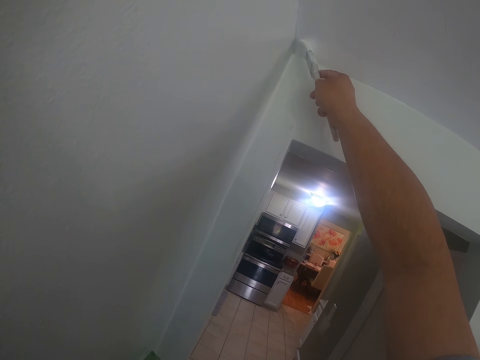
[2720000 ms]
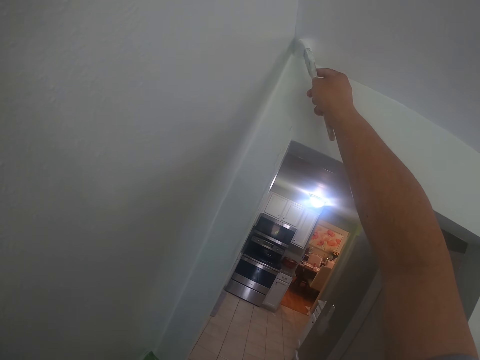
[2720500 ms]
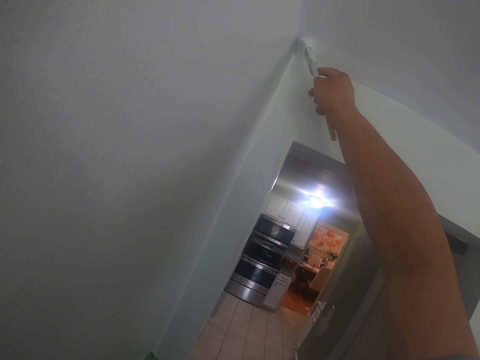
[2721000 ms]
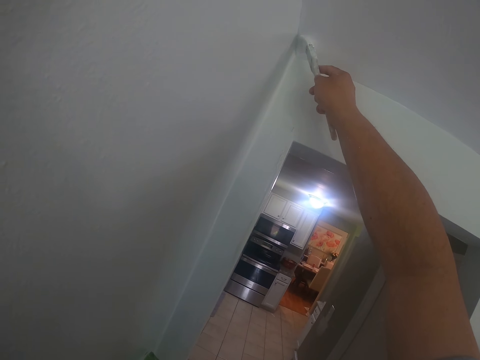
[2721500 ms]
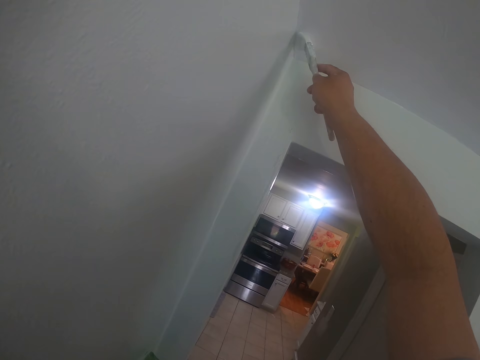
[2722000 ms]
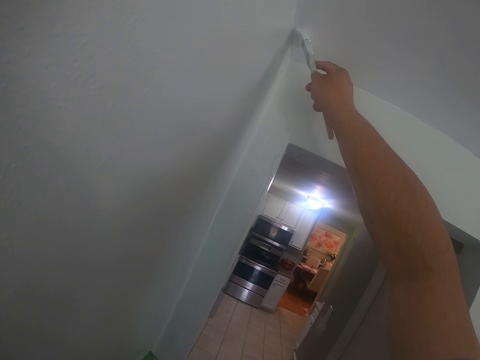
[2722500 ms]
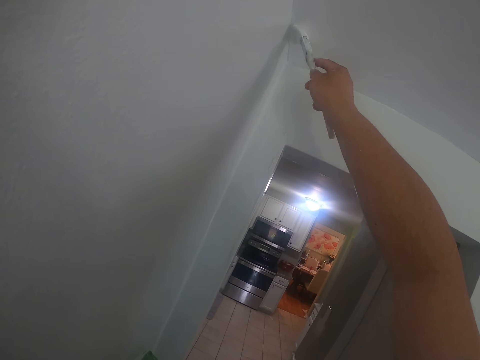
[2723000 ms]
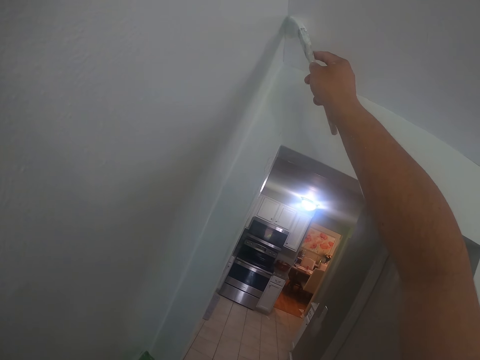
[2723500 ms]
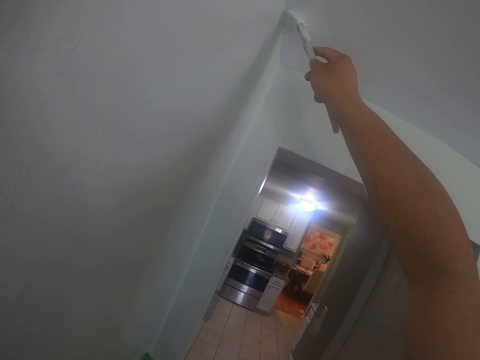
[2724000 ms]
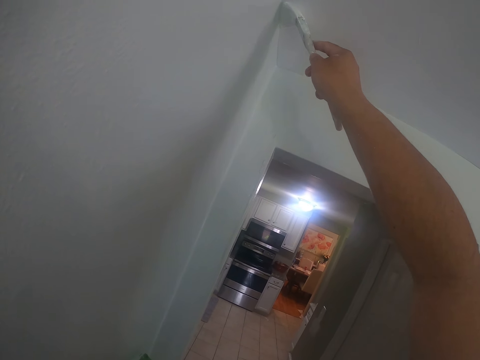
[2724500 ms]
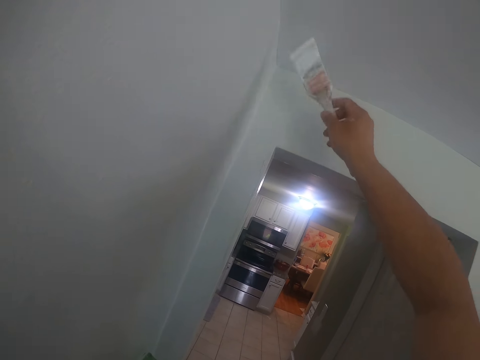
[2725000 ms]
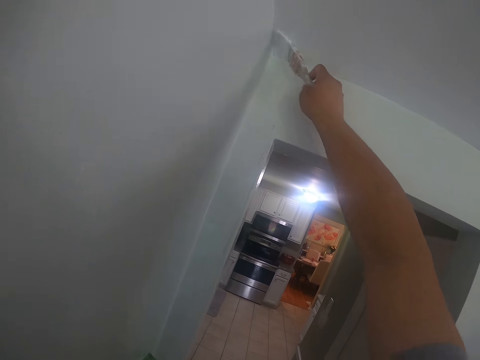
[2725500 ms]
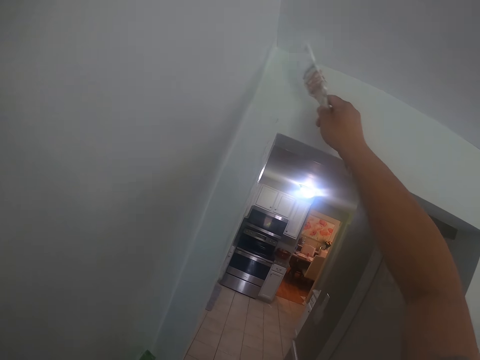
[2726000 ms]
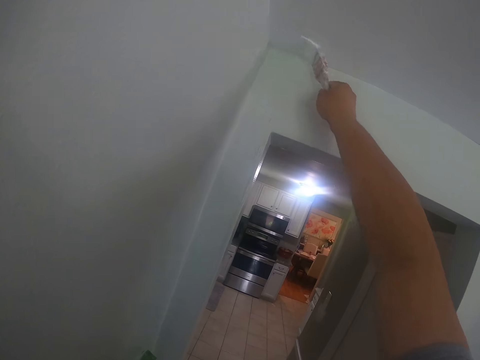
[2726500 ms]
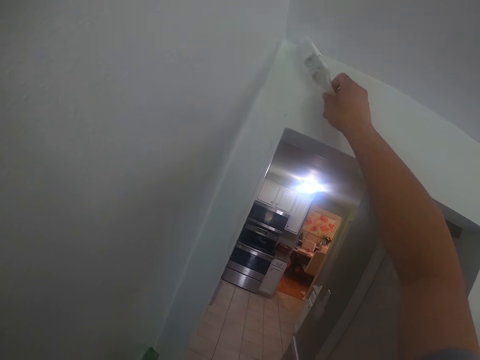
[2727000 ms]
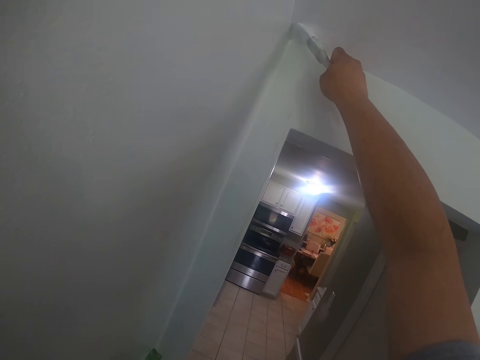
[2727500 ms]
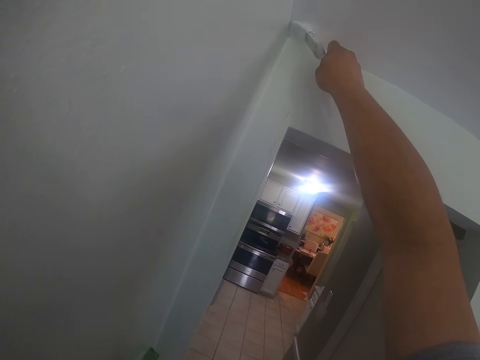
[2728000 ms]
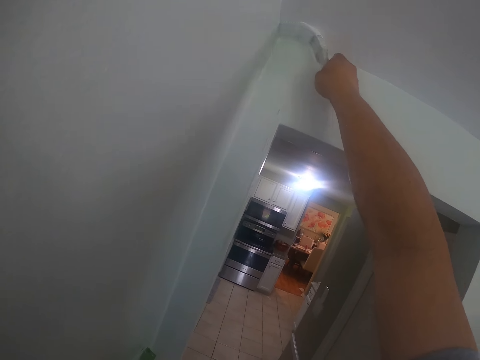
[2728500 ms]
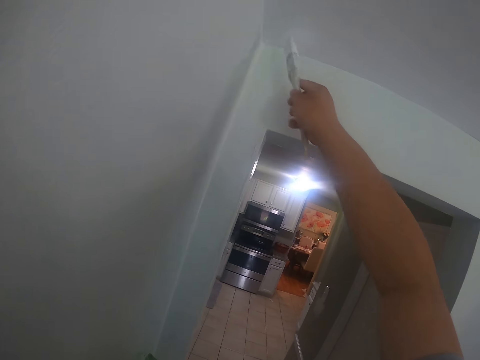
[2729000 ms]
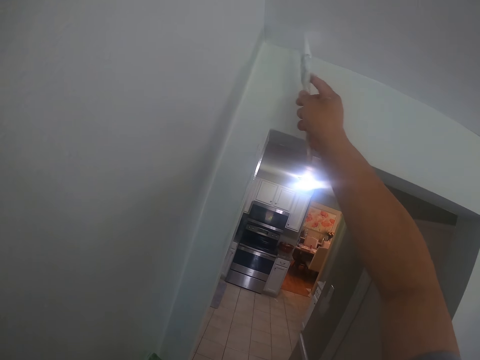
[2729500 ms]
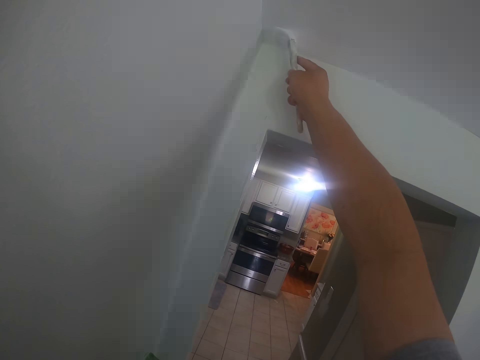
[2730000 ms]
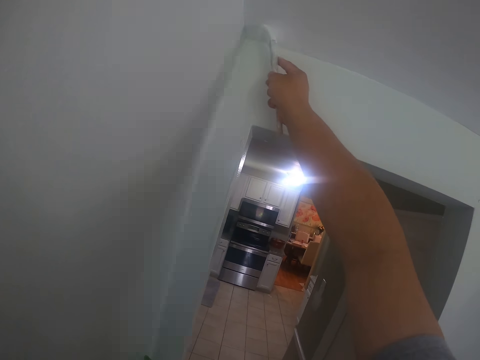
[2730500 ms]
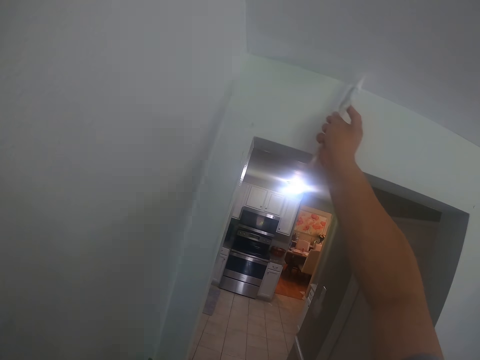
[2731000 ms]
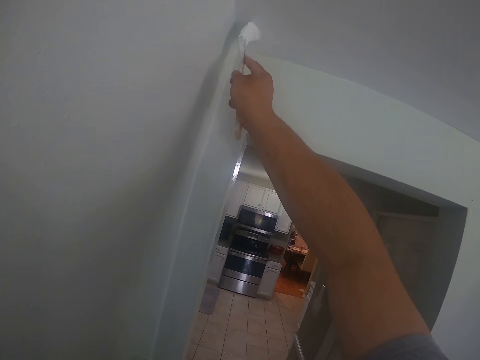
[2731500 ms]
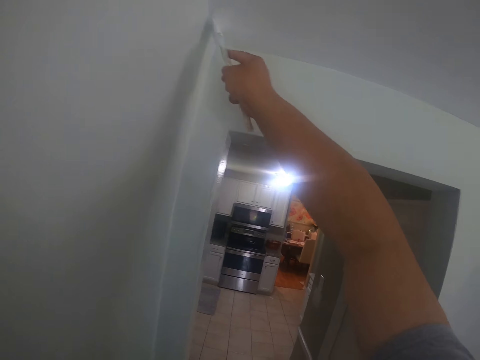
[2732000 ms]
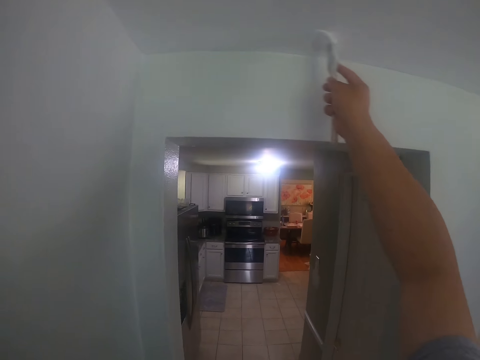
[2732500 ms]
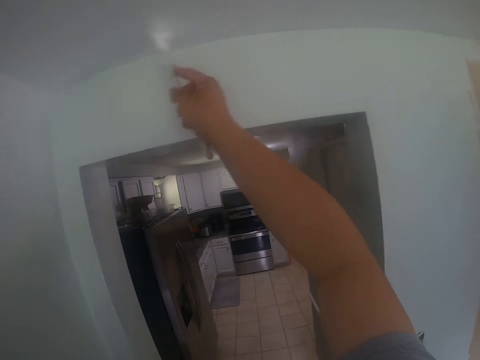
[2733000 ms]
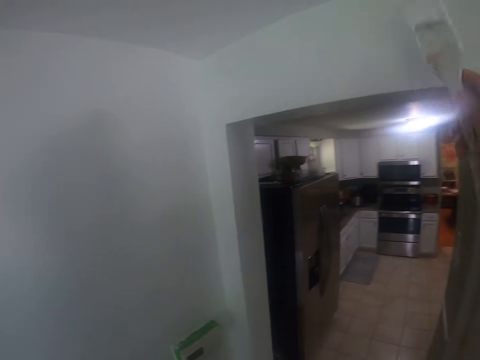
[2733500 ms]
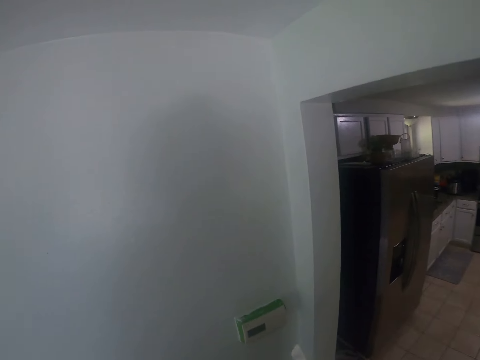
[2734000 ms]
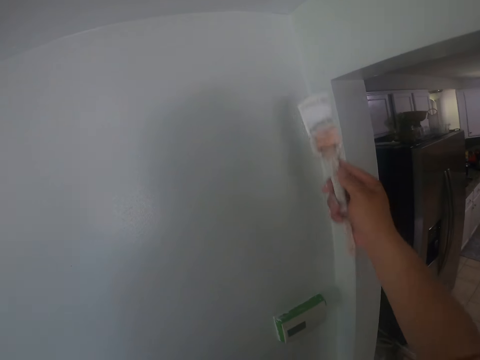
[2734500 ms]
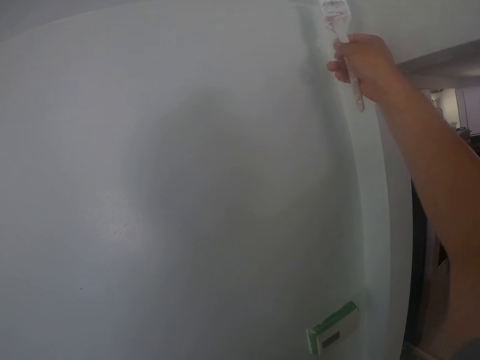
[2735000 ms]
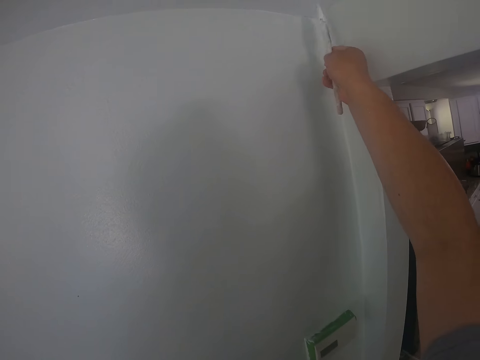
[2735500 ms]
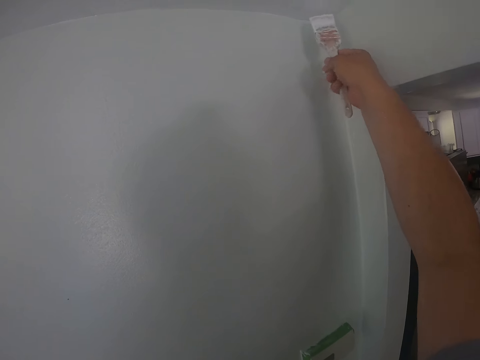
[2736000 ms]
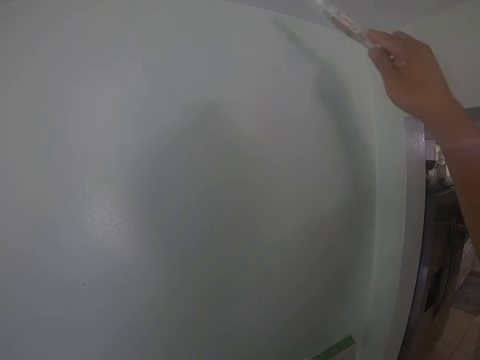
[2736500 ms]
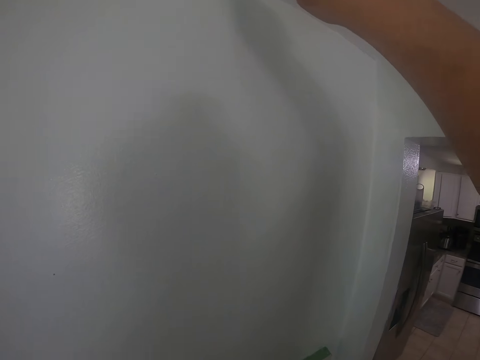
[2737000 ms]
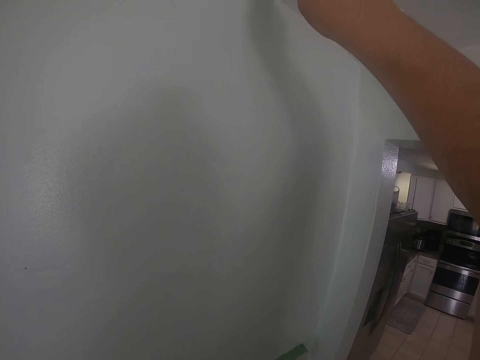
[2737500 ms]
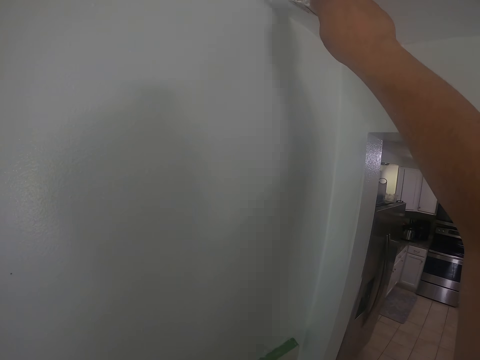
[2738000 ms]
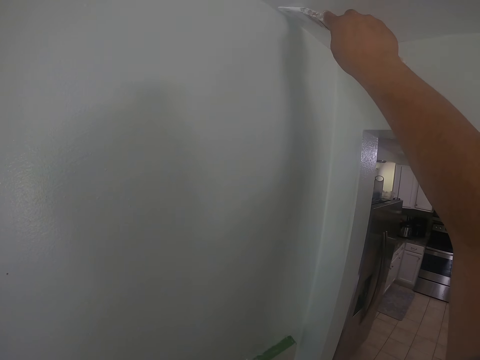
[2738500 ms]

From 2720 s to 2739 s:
The camera wearer does something. They paint the wall.

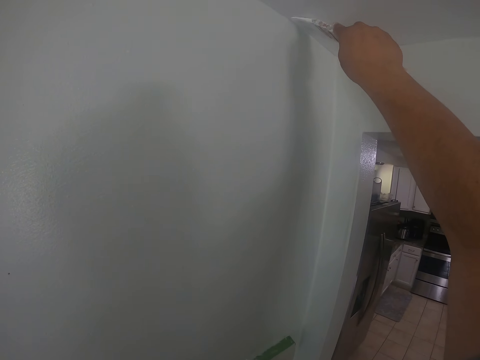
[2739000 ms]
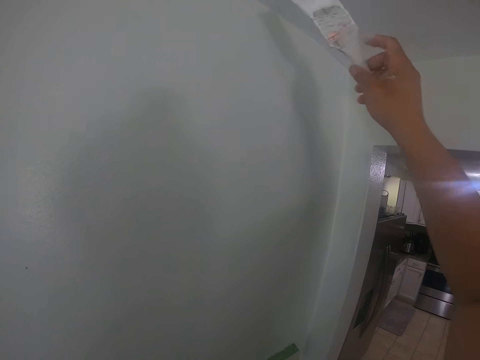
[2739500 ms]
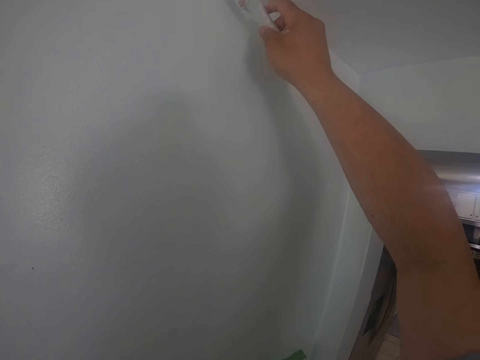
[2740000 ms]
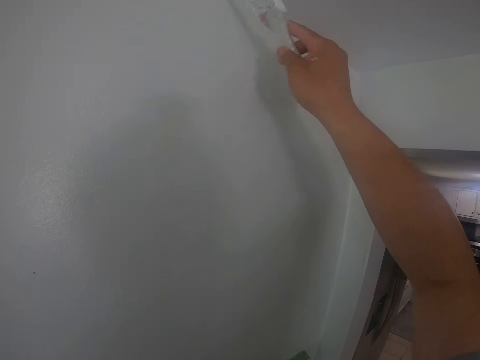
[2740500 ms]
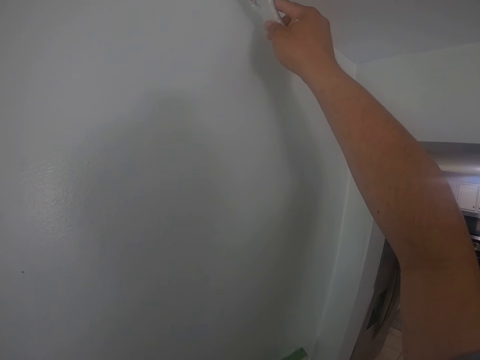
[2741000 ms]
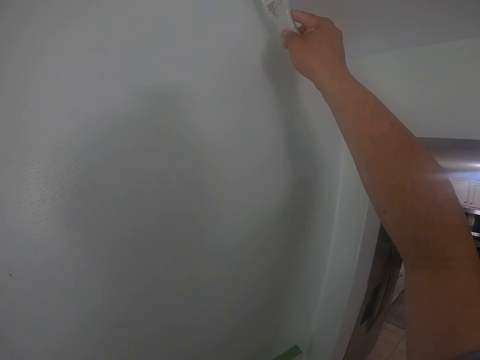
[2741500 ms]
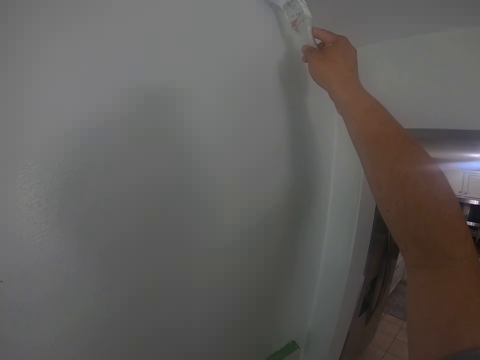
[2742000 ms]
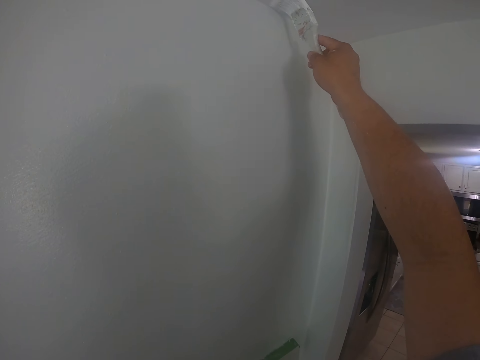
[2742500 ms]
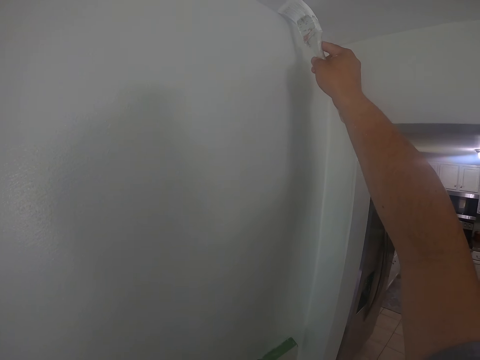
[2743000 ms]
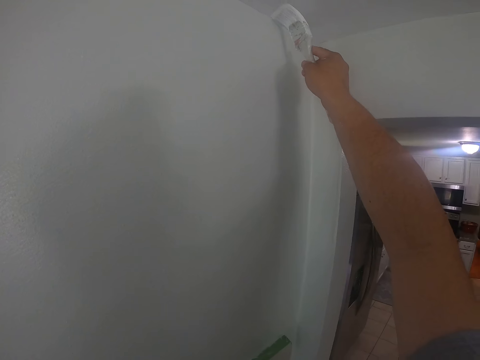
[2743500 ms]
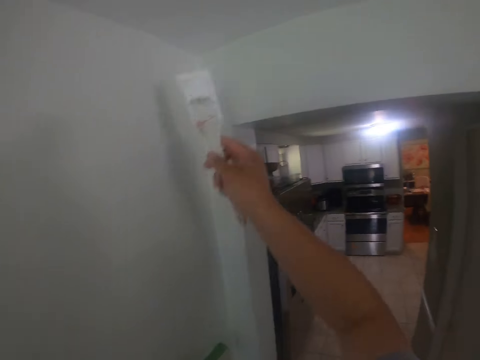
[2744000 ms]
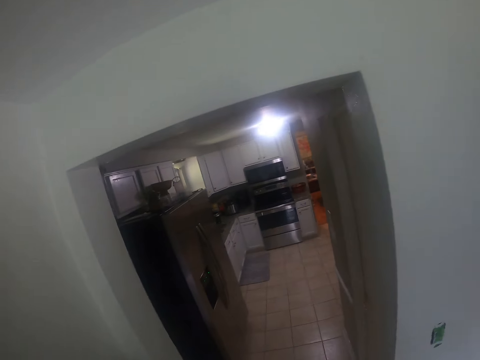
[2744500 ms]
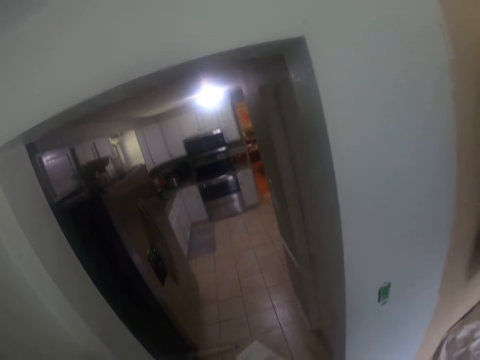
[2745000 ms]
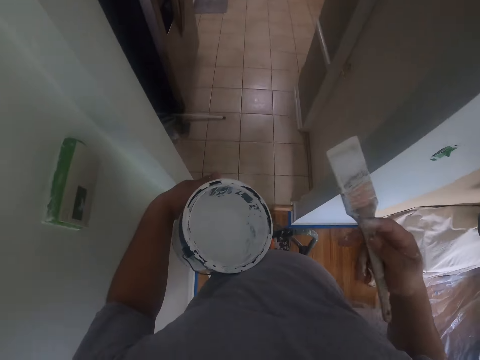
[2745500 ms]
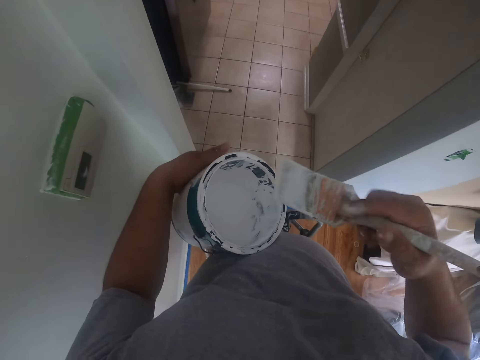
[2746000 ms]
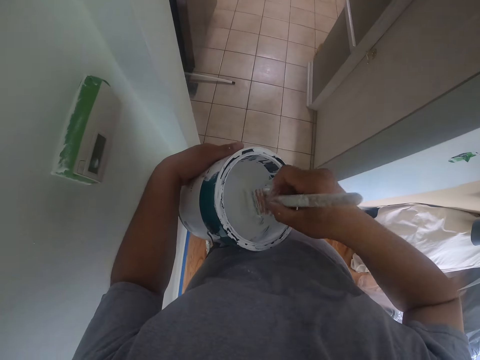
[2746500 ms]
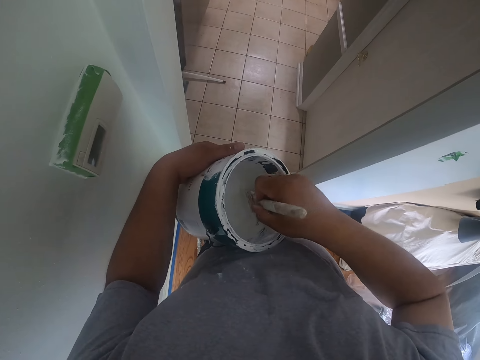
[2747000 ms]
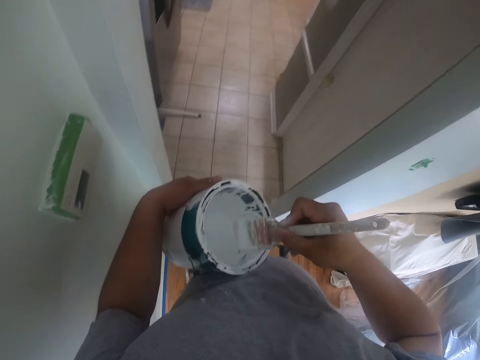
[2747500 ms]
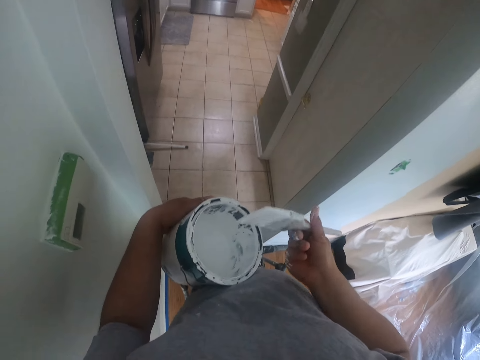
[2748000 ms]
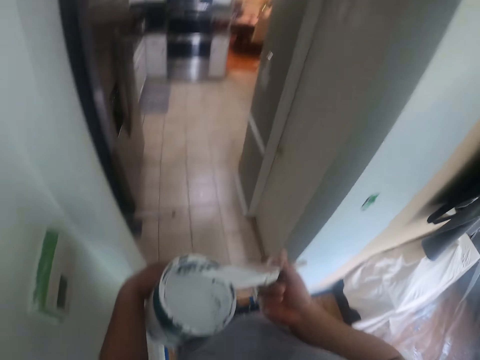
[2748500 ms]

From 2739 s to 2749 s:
The camera wearer dips the paintbrush into the can of paint in his left hand. He removes the paintbrush from the paint can.
